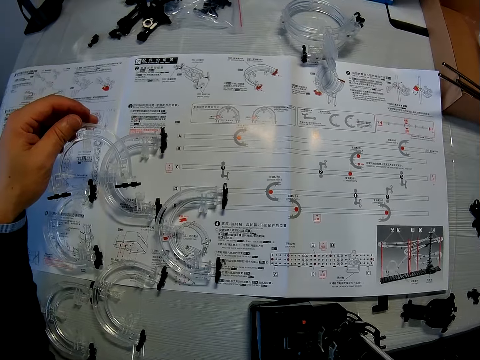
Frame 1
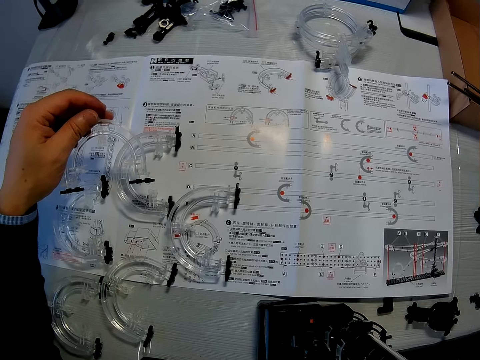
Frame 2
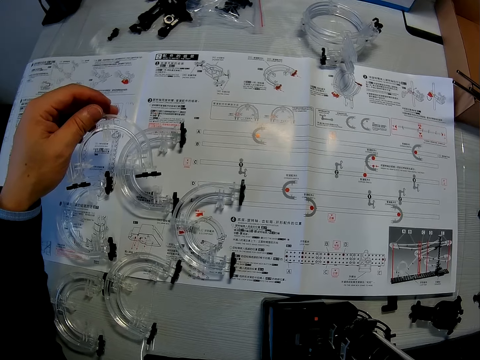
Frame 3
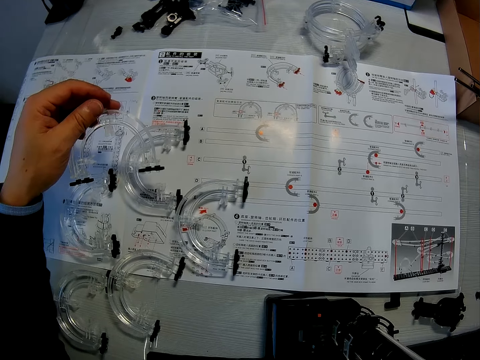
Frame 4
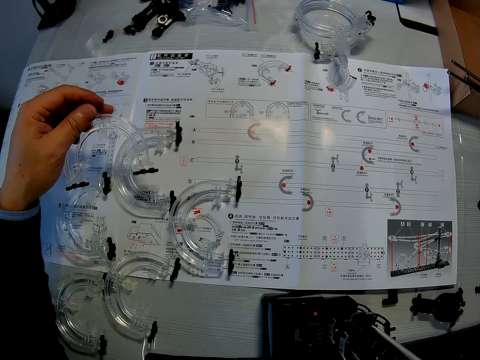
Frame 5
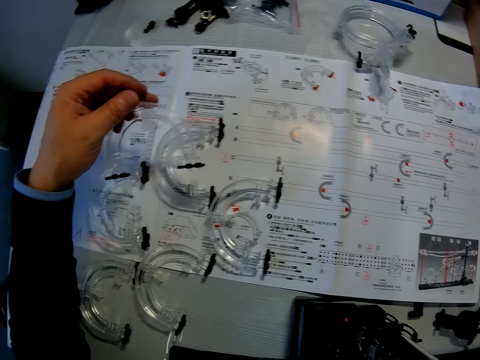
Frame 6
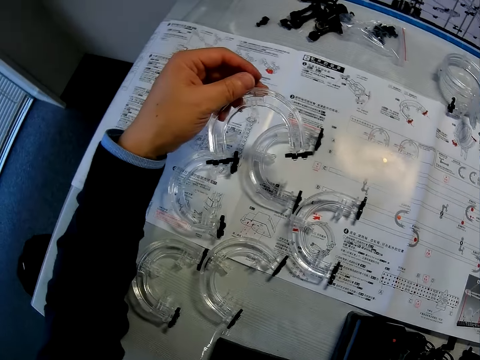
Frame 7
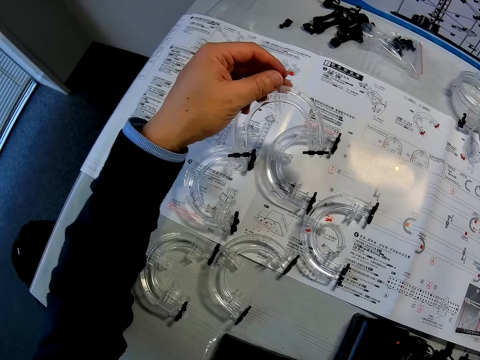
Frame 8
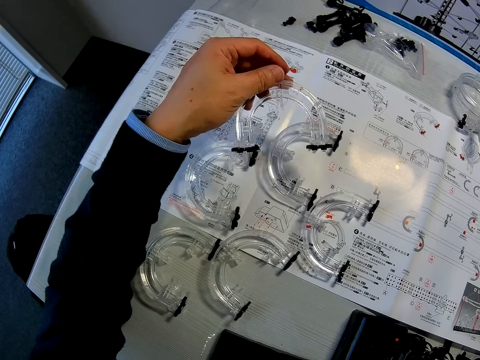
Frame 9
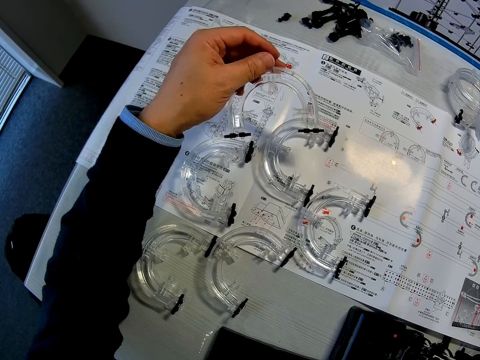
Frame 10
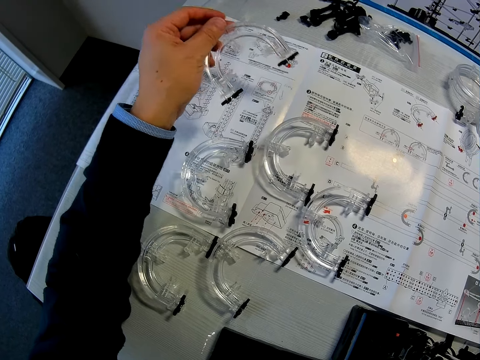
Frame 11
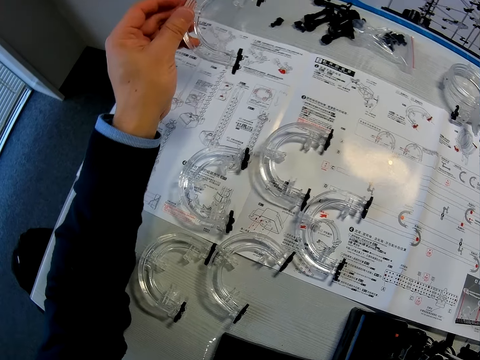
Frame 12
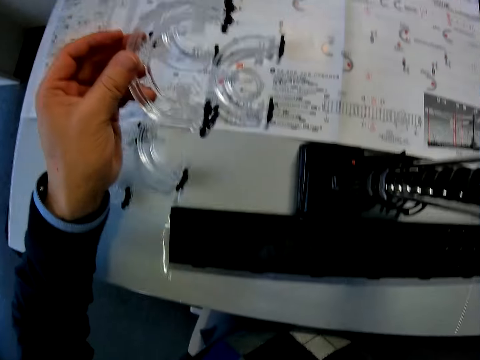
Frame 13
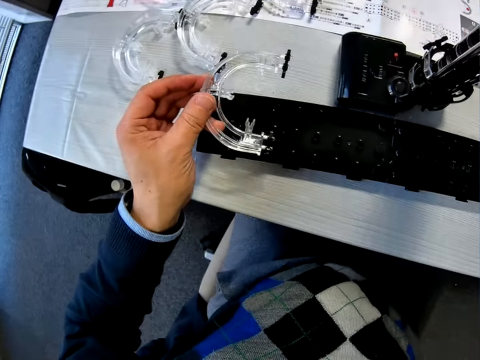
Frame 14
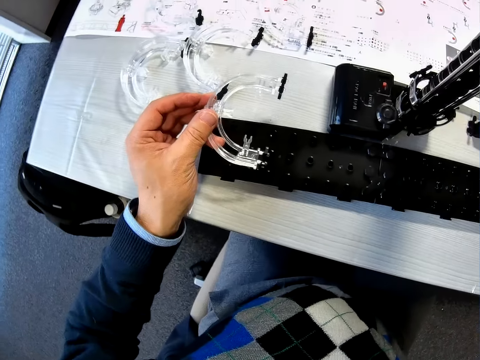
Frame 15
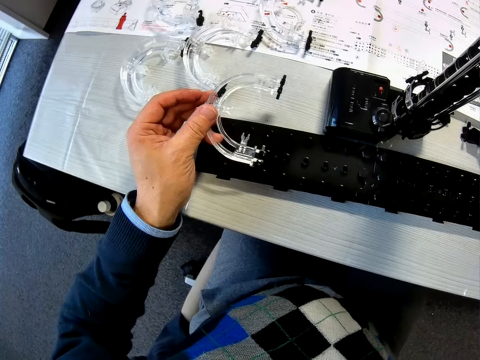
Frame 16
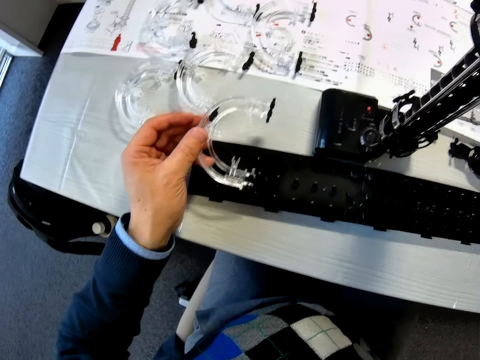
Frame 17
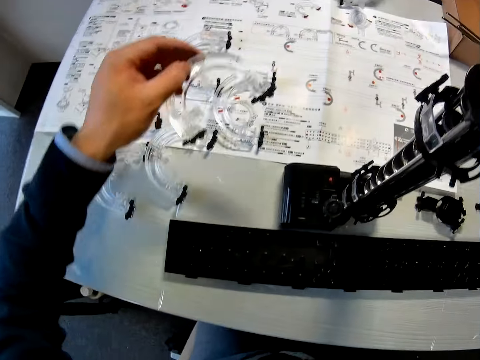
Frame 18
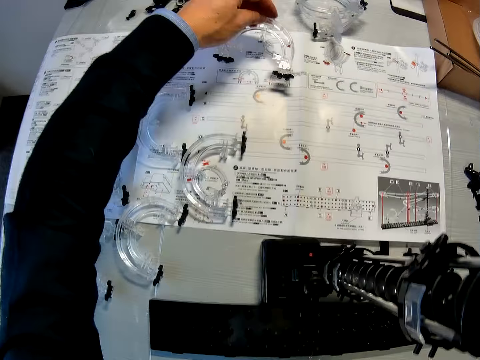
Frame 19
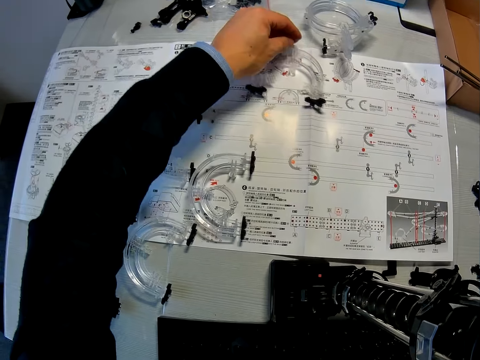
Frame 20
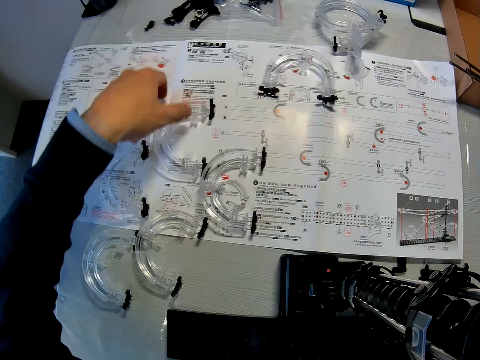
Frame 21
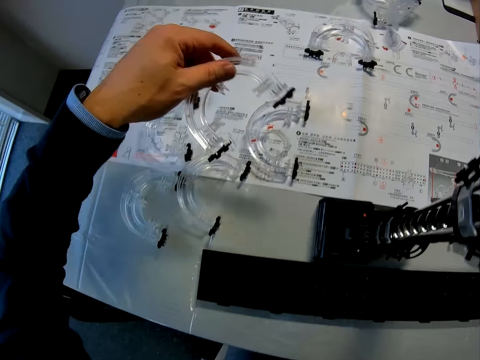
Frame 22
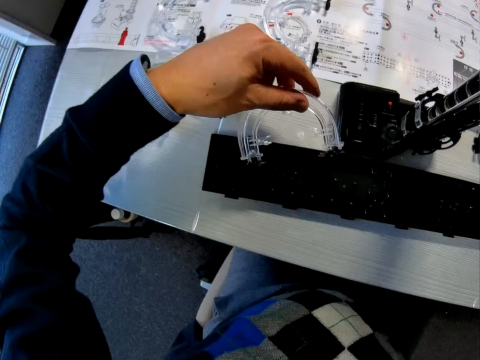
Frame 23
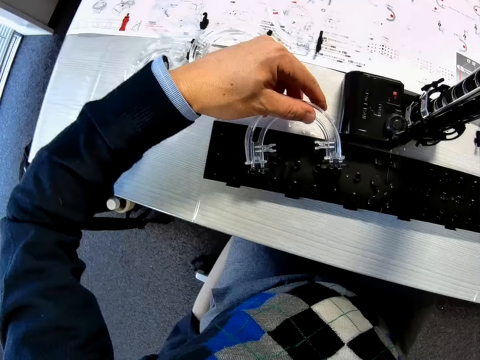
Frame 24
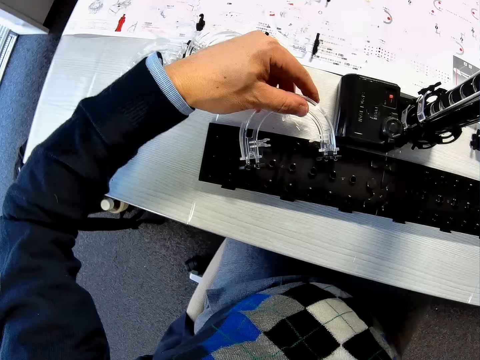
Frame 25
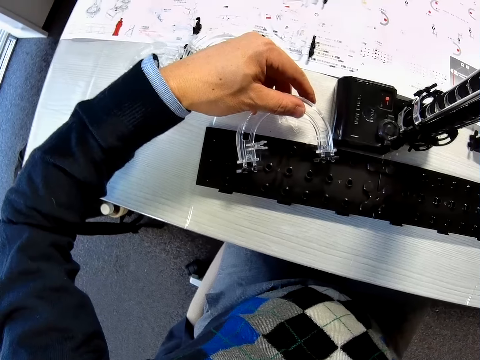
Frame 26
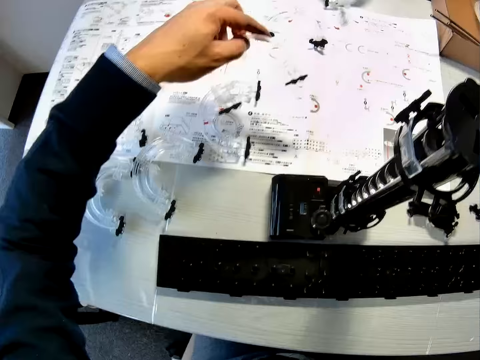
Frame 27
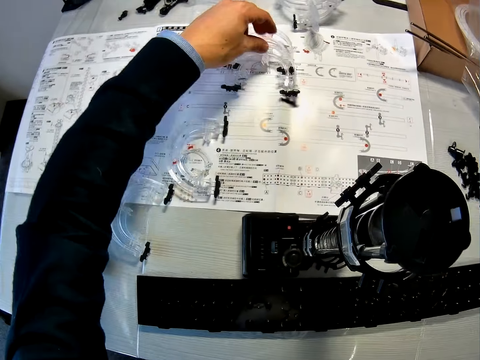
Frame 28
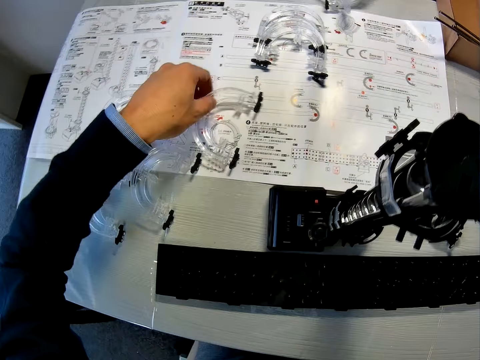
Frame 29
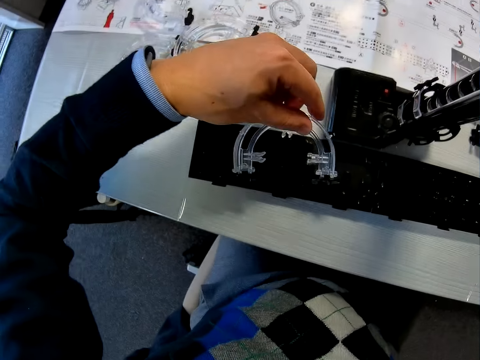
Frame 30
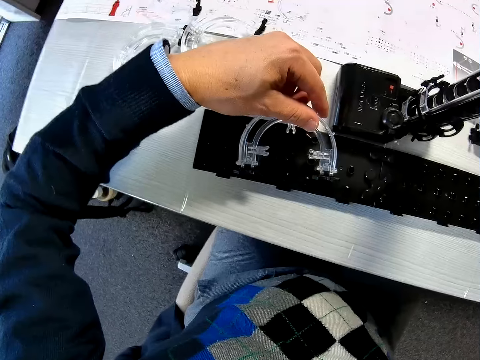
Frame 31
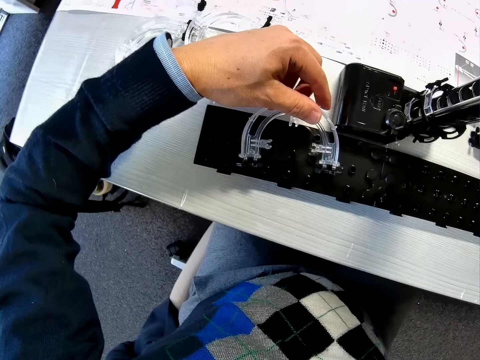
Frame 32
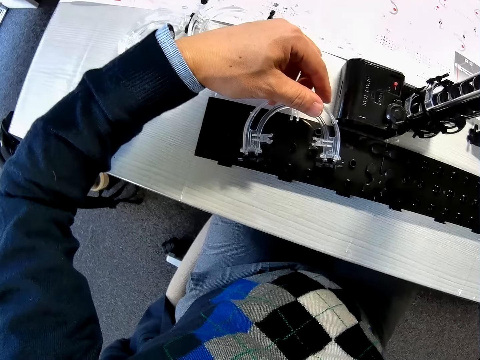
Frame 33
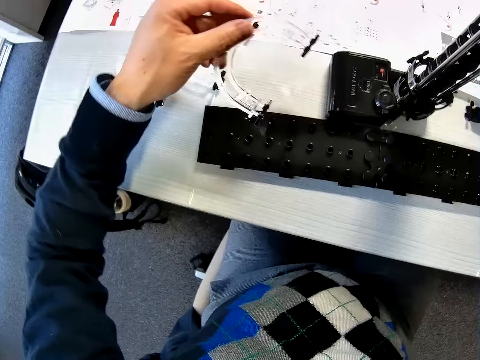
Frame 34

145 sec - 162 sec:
The camera wearer drops the piece of the mechanical model in his left hand on the table. He picks up a piece of the mechanical model from the table with his left hand. He drops the piece of the mechanical model in his left hand on the table. He picks up a piece of the mechanical model from the table with his left hand.

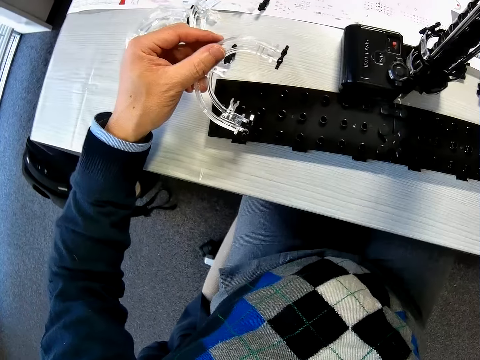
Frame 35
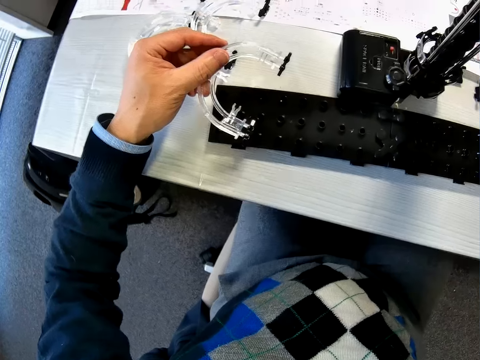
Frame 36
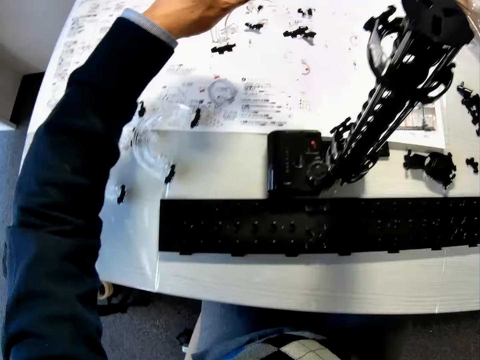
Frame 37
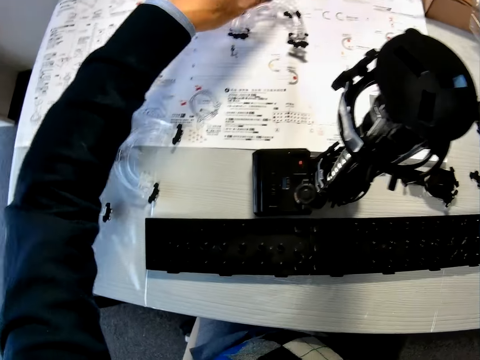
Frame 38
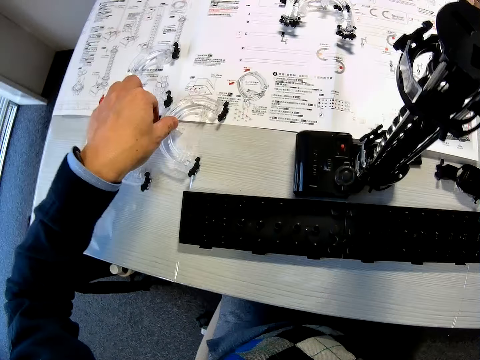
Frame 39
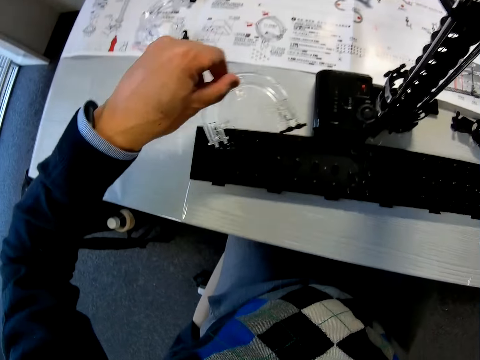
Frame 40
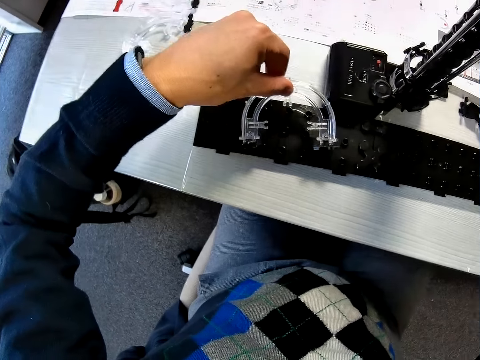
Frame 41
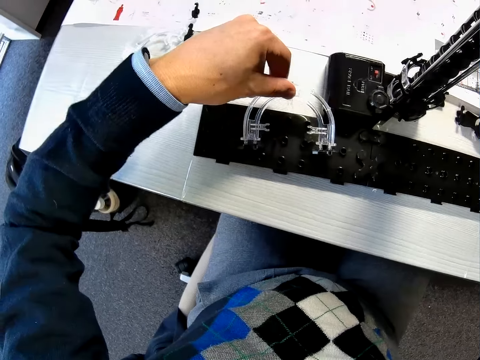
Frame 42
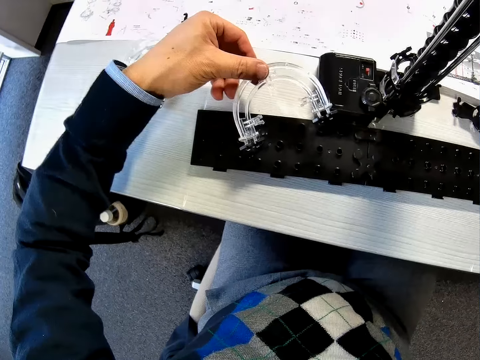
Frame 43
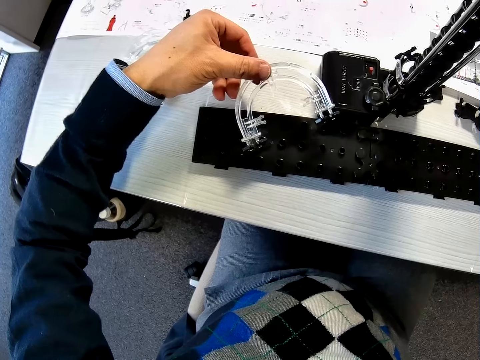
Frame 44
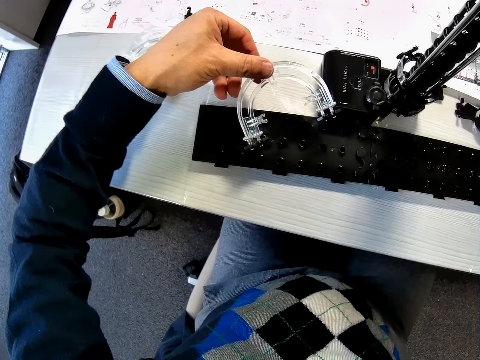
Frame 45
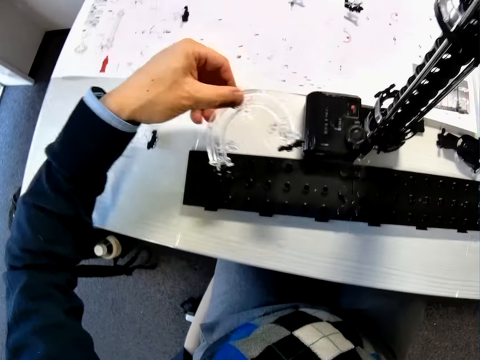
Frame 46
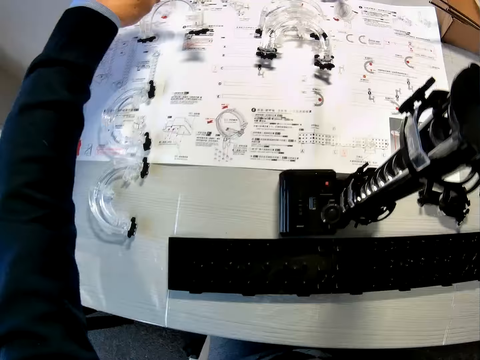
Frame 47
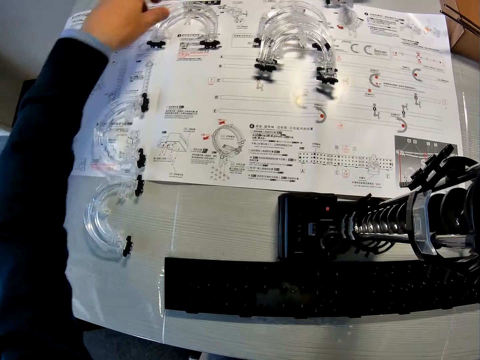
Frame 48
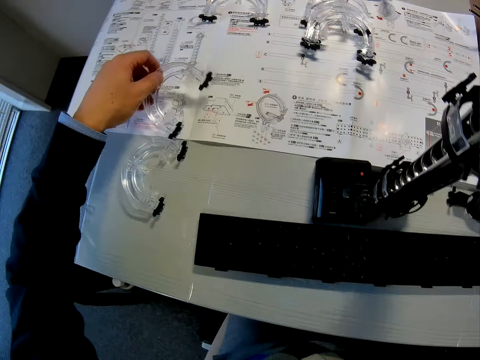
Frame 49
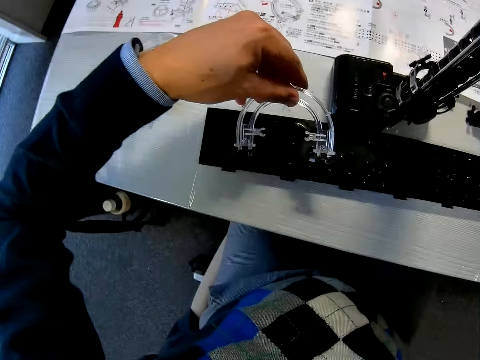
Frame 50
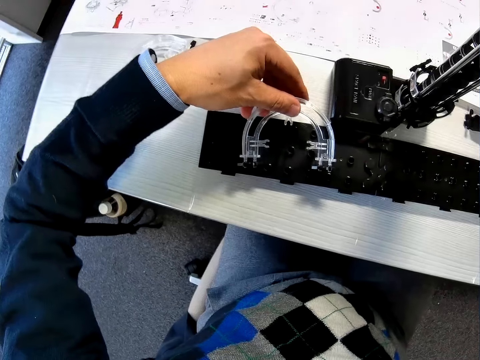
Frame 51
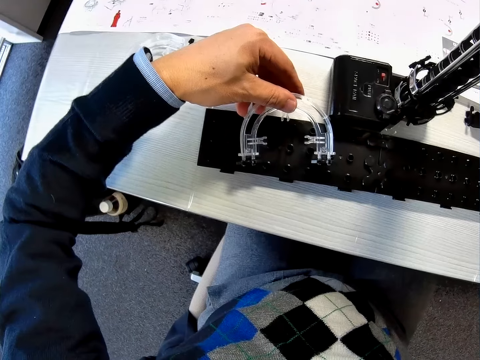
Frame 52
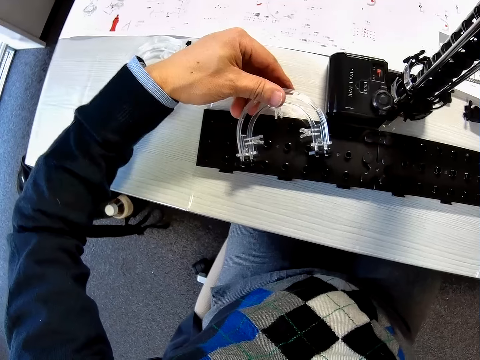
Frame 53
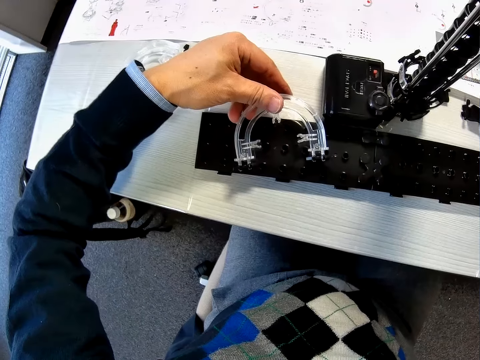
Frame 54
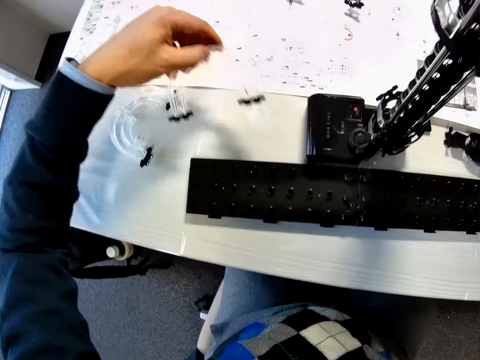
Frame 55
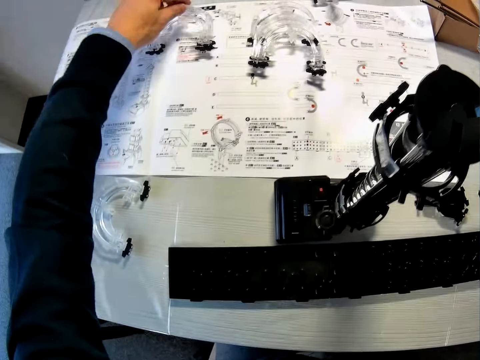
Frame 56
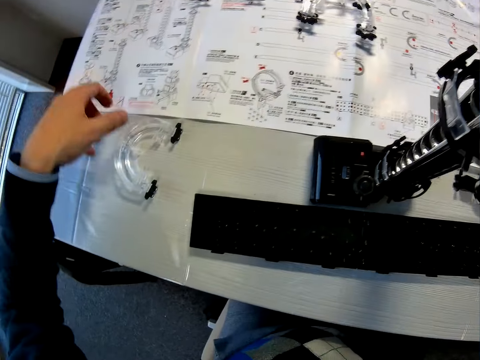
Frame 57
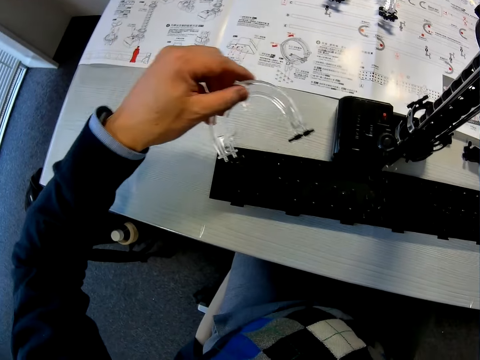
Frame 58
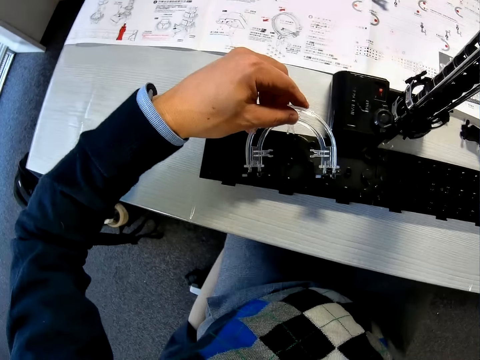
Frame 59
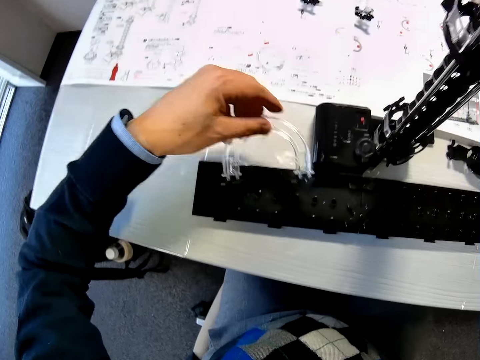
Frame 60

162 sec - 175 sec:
The camera wearer drops the piece of the mechanical model in his left hand on the table. He picks up a piece of the mechanical model from the table with his left hand. He drops the piece of the mechanical model in his left hand on the table. He picks up a piece of the mechanical model from the table with his left hand. He drops the piece of the mechanical model in his left hand on the table. He picks up a piece of the mechanical model from the table with his left hand.
